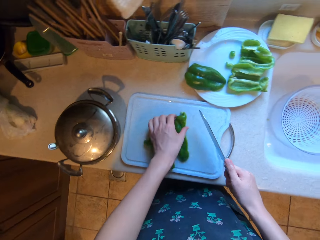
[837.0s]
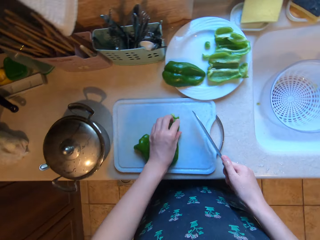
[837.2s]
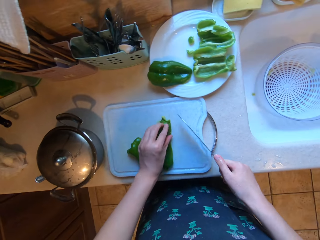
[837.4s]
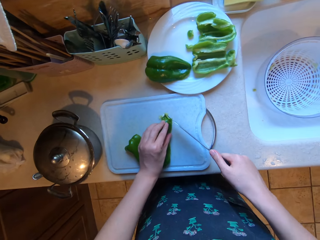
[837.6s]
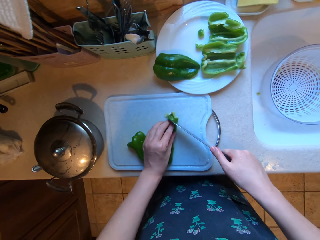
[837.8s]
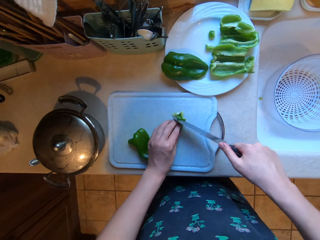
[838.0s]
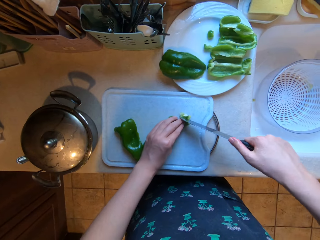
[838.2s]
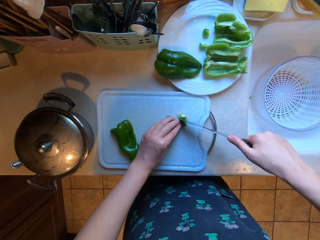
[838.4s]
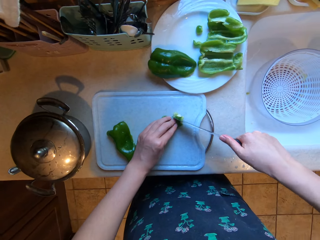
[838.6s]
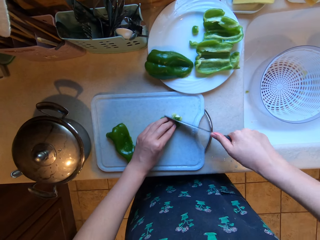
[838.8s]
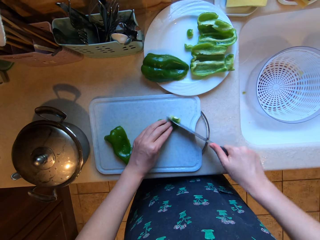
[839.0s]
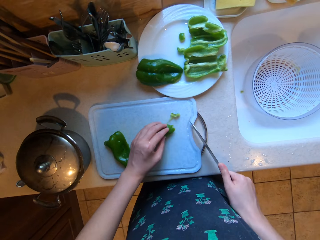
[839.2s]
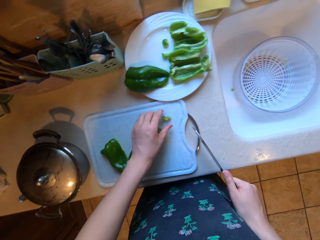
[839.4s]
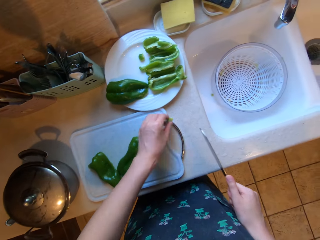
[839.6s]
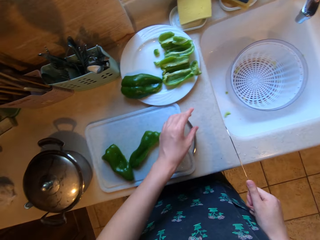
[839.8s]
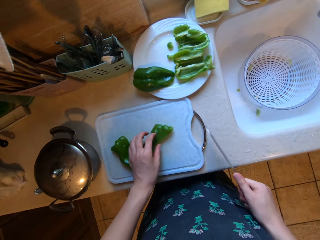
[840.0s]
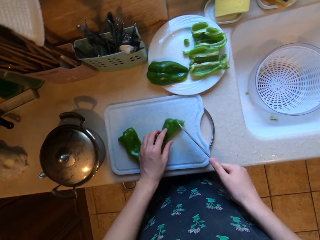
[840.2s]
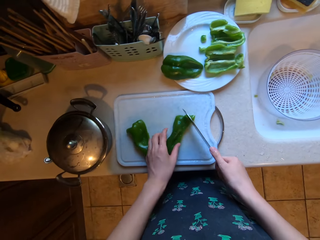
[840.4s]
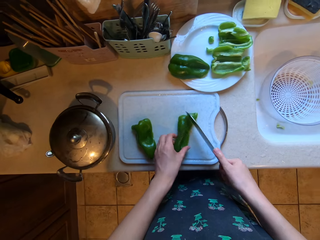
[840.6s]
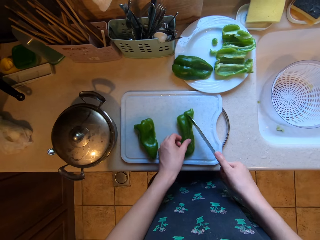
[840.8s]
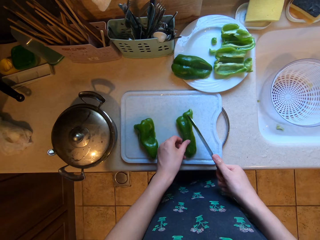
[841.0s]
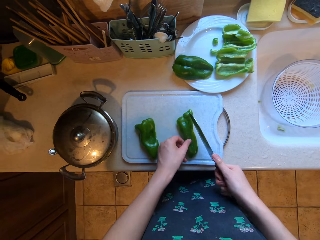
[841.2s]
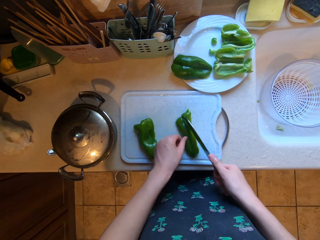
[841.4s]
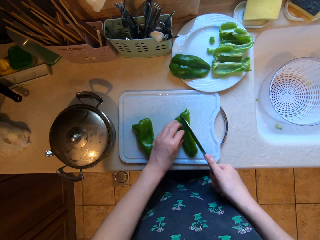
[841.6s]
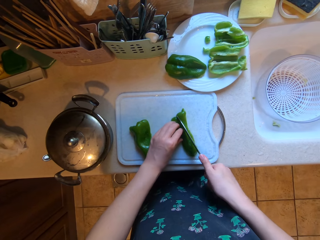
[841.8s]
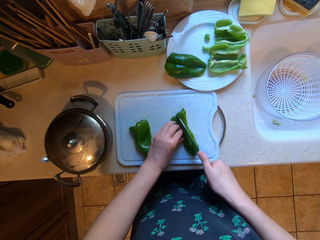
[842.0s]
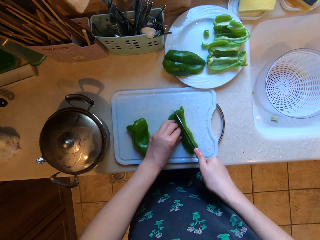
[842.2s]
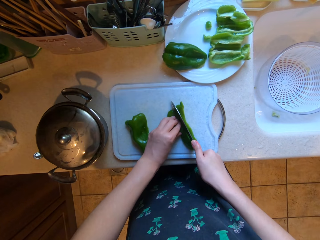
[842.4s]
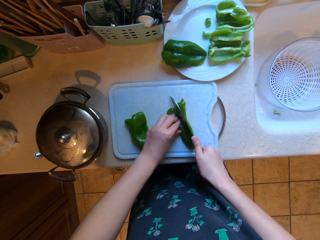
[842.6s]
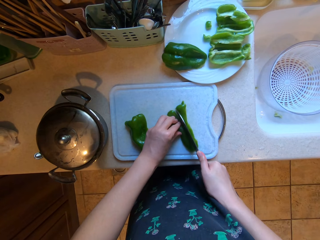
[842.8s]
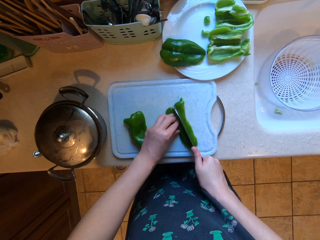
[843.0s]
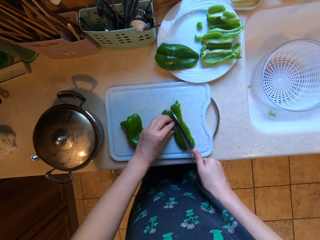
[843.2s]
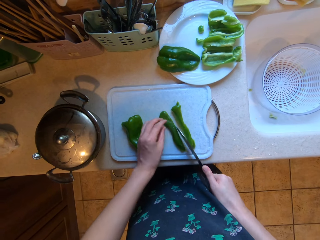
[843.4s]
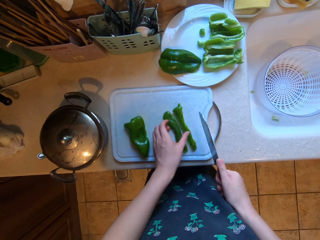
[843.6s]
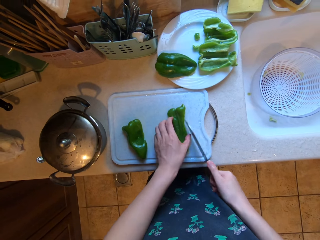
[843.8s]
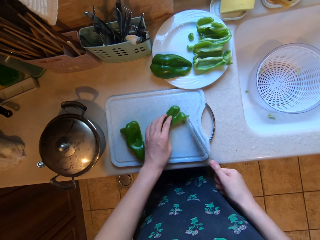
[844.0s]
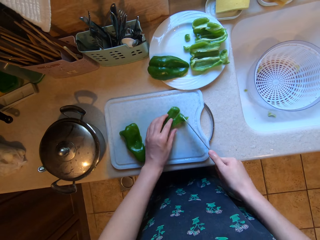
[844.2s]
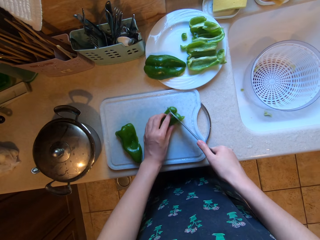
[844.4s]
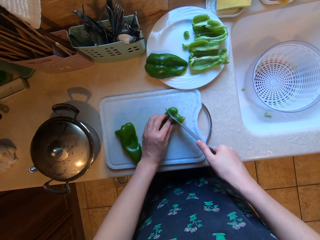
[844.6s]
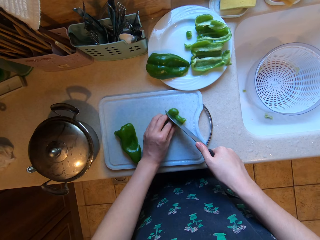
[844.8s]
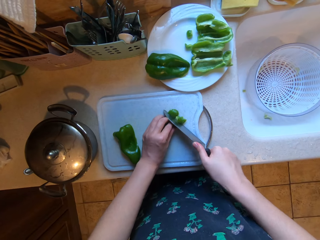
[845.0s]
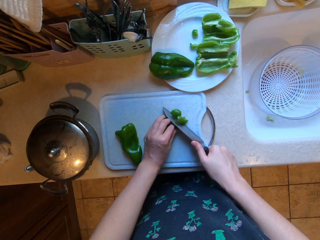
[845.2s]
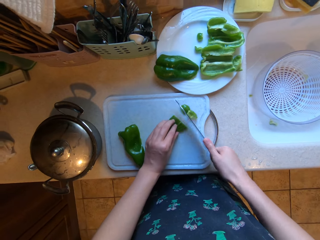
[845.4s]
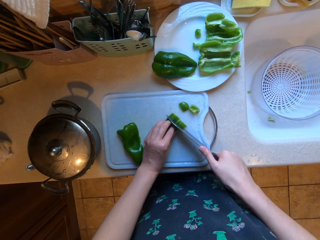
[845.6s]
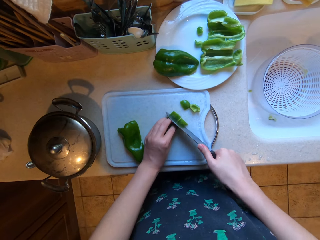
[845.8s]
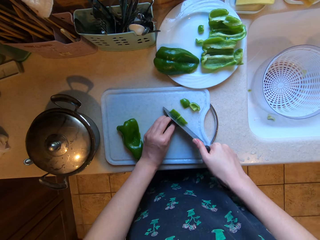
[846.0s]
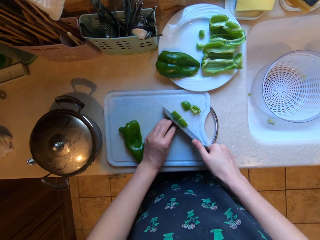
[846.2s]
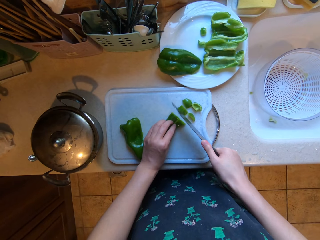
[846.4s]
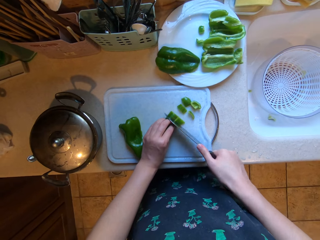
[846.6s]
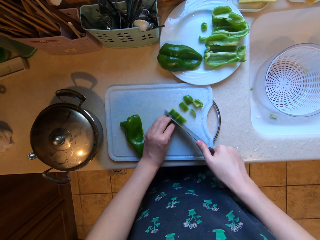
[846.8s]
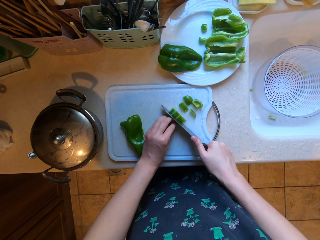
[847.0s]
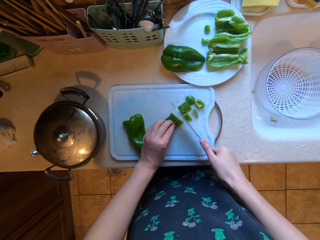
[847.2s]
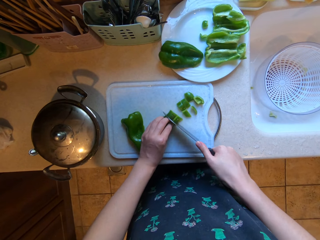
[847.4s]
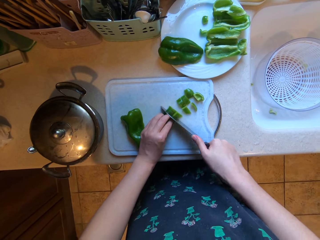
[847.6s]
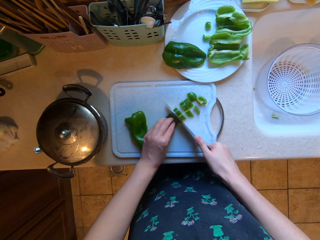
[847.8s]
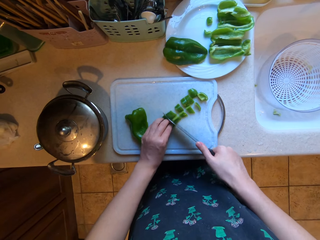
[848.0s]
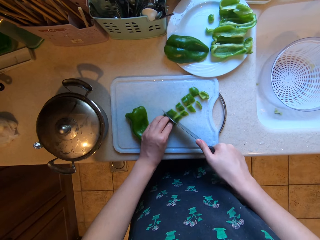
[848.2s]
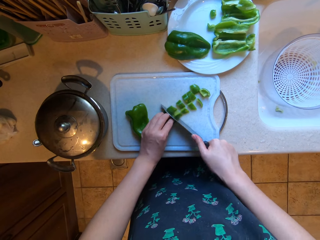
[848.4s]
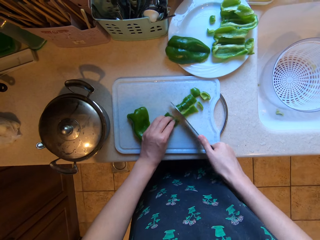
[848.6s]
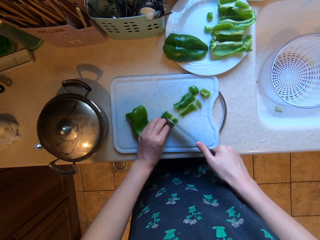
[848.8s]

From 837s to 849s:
The camera wearer cuts a part of the bell pepper with the knife in his right hand. He throws the cut part of the bell pepper into the sink with his left hand. He chops the bell pepper on the chopping board with the knife in his right hand.

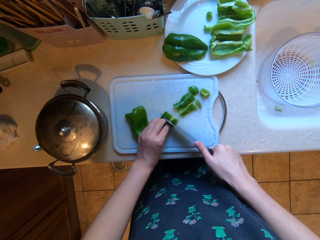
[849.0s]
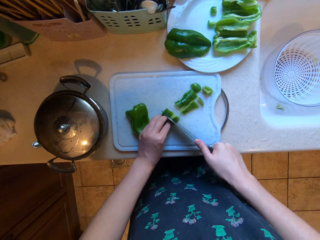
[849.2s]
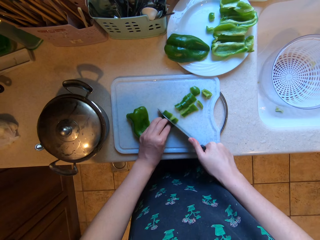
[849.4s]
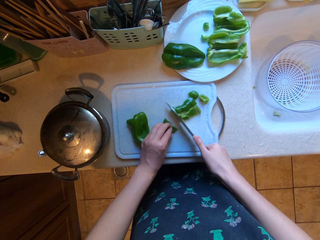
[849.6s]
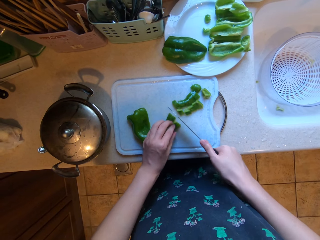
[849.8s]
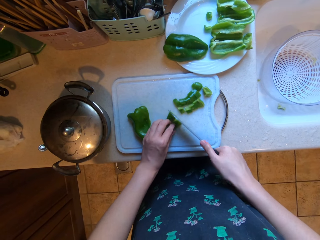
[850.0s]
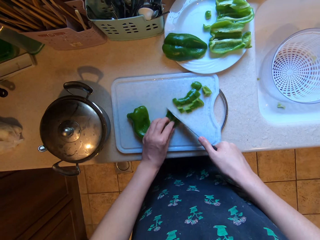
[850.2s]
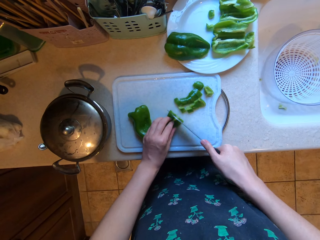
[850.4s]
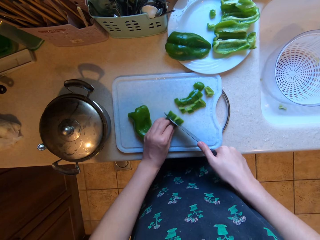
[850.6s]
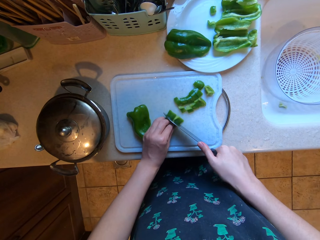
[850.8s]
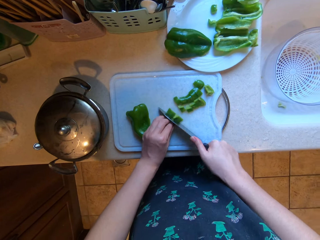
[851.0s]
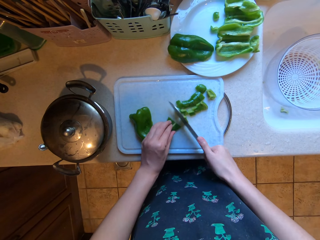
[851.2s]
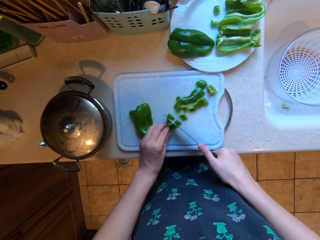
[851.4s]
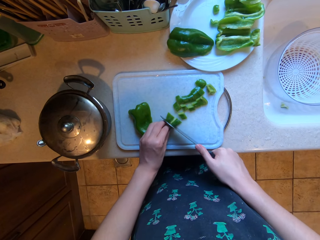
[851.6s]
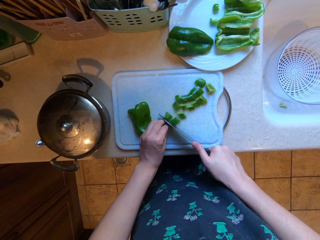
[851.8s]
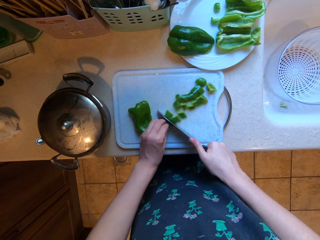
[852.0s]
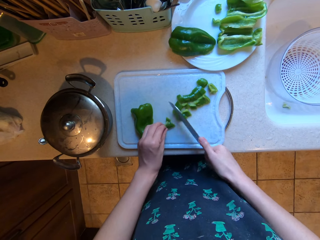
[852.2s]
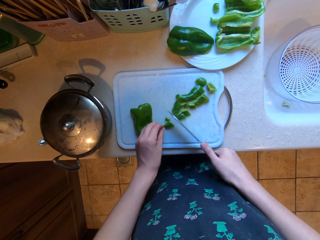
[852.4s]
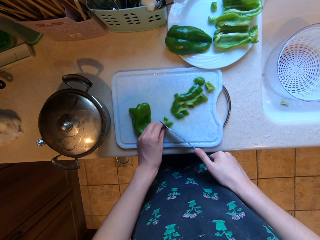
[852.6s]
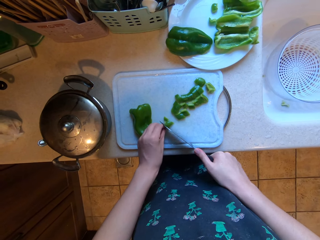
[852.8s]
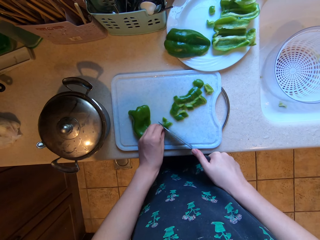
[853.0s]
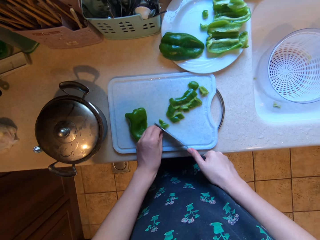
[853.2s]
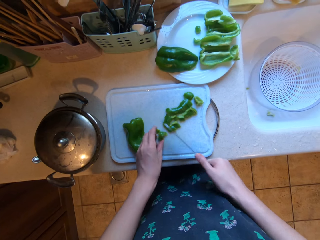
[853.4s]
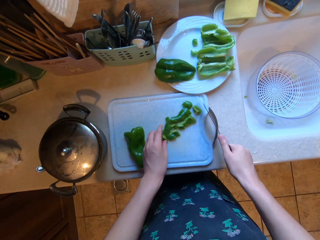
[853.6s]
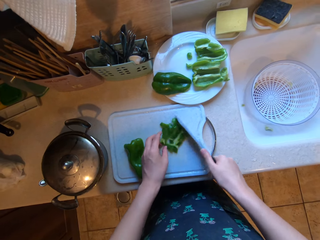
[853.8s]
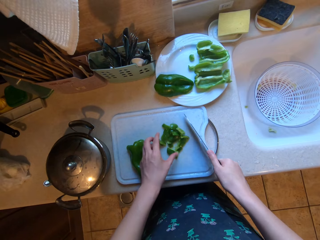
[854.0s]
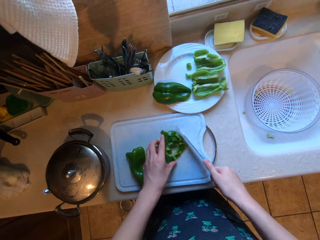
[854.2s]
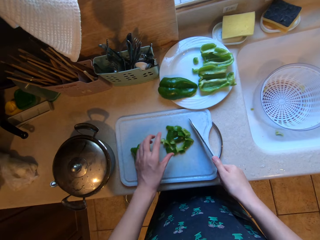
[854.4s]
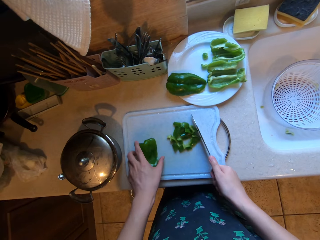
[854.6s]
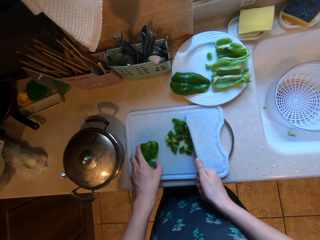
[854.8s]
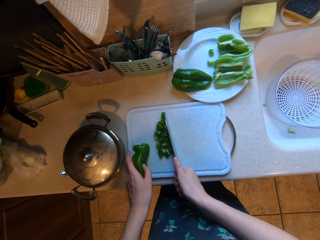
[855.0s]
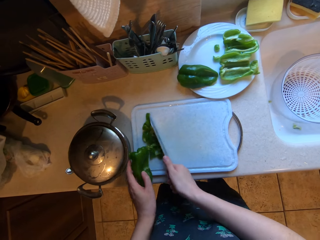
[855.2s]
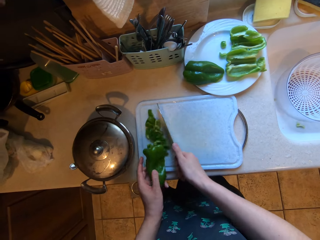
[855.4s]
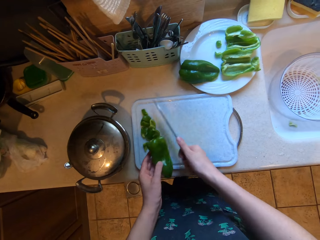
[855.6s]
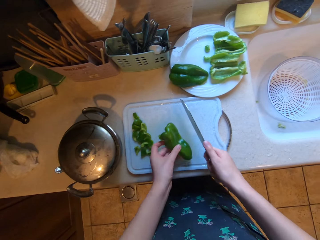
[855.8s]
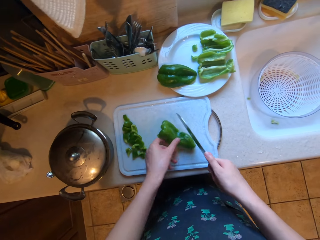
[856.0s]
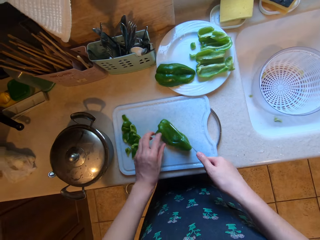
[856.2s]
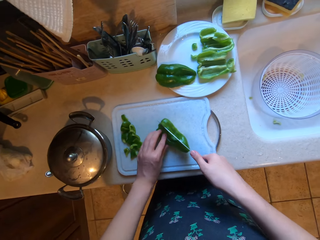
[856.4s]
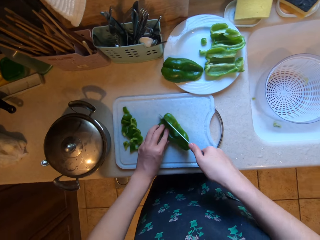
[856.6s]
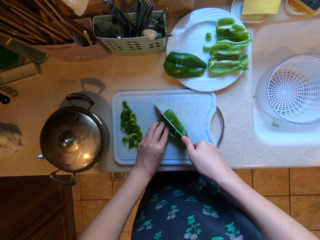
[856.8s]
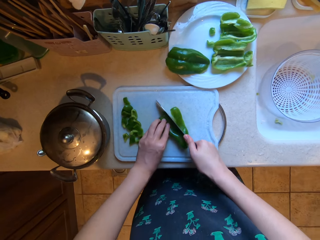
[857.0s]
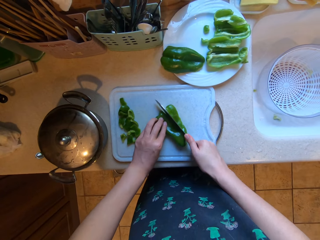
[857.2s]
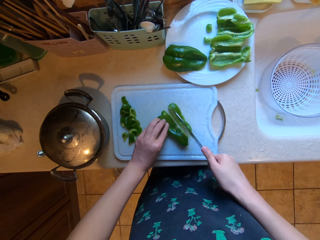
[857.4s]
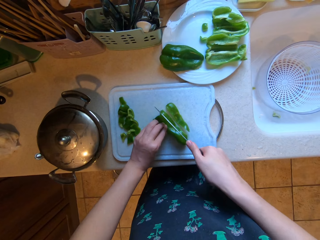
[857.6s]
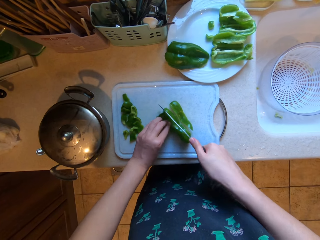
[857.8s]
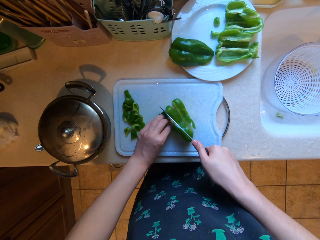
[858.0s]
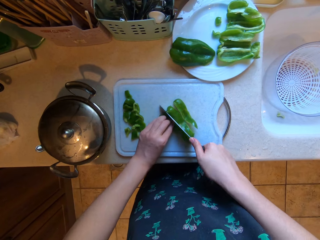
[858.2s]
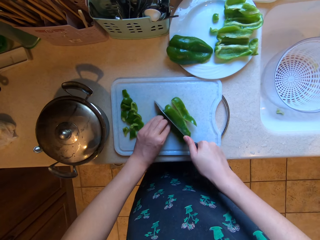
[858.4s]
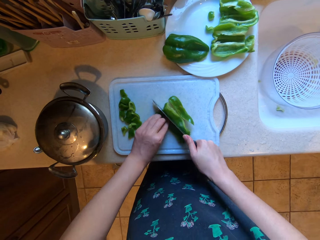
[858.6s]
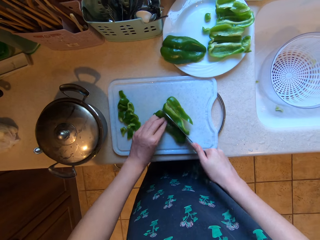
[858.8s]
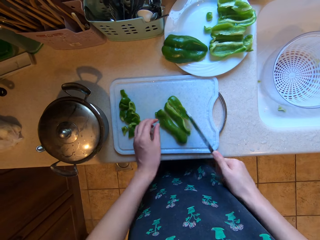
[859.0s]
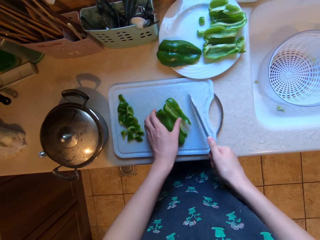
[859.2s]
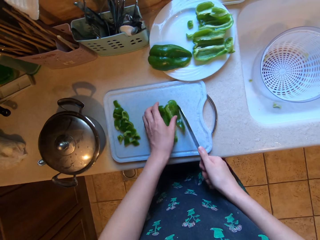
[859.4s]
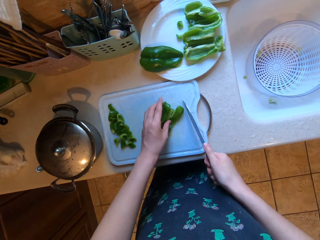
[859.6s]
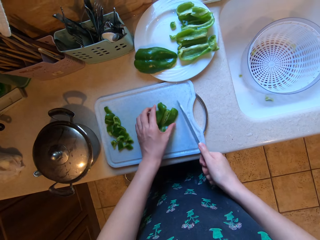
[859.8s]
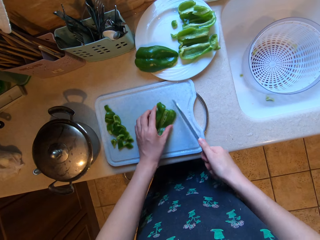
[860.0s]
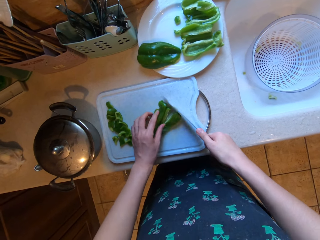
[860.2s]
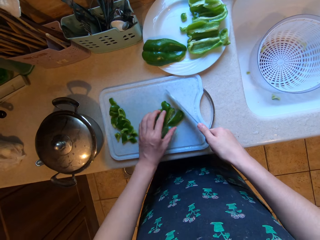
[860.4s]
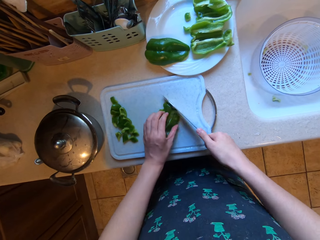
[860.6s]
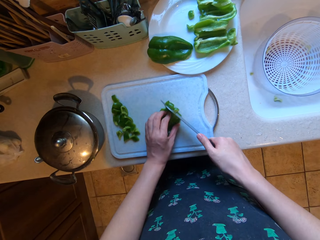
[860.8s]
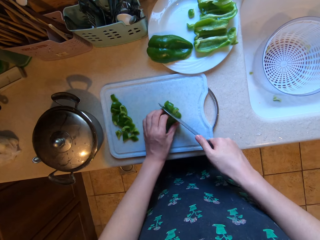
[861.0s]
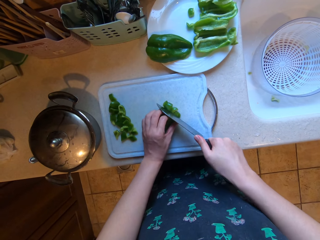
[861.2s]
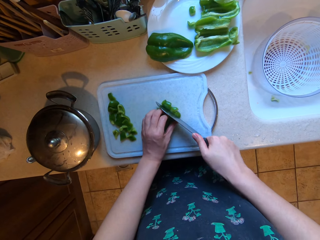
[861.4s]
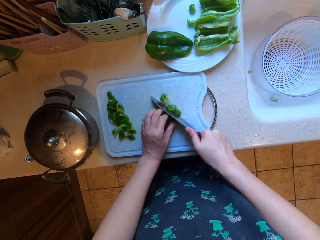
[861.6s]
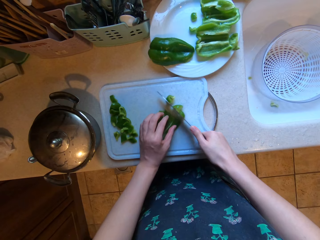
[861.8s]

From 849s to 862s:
The camera wearer puts the chopped bell pepper aside. They chop a bell pepper.
